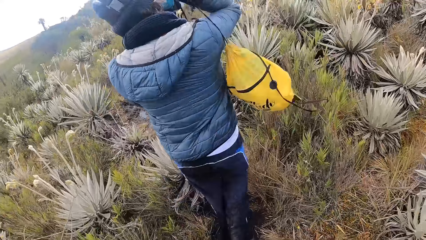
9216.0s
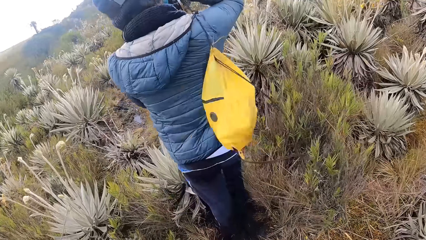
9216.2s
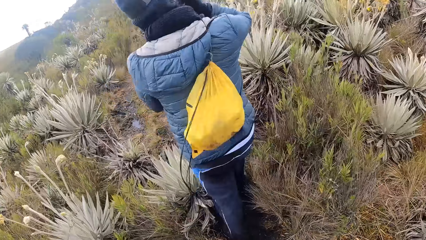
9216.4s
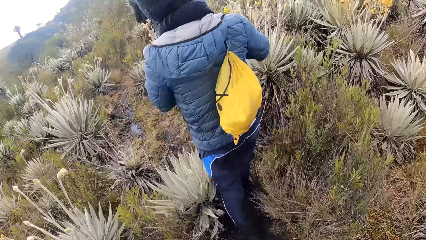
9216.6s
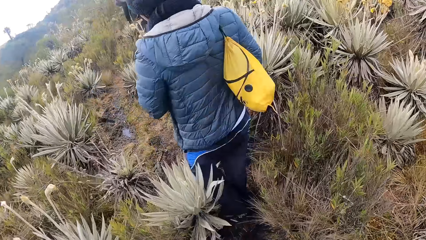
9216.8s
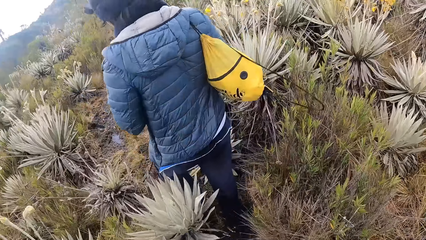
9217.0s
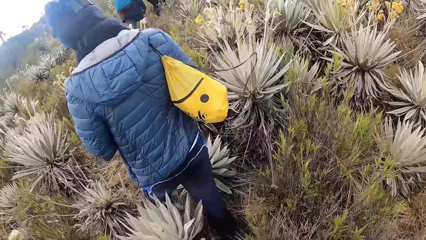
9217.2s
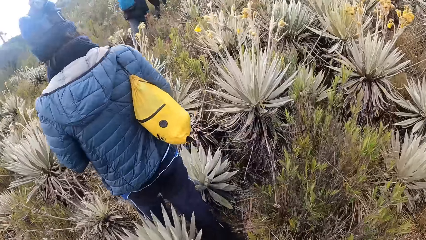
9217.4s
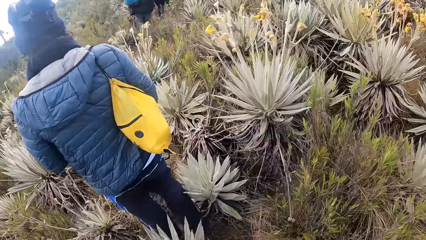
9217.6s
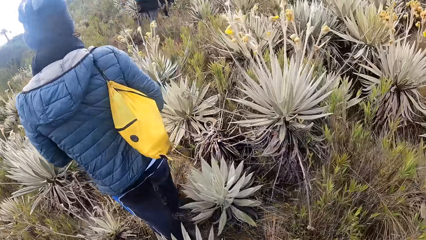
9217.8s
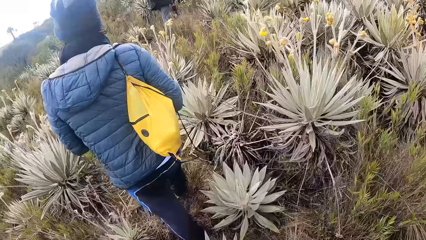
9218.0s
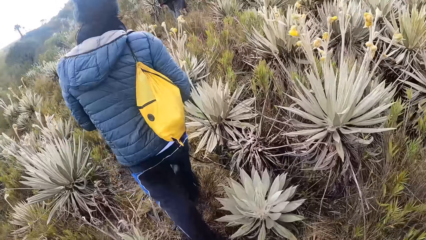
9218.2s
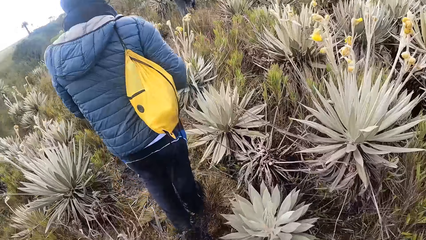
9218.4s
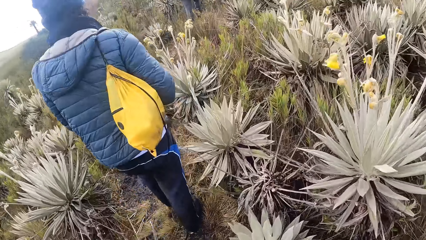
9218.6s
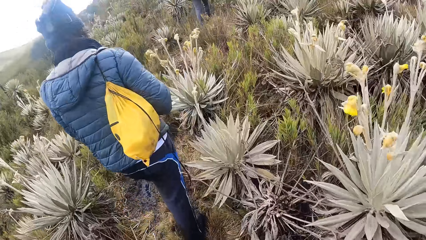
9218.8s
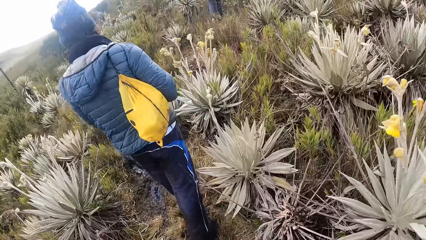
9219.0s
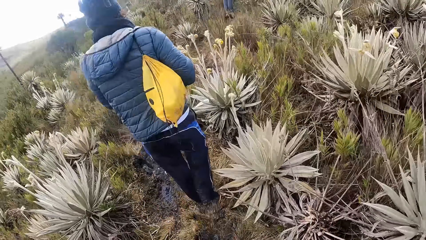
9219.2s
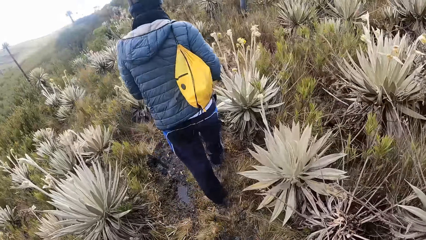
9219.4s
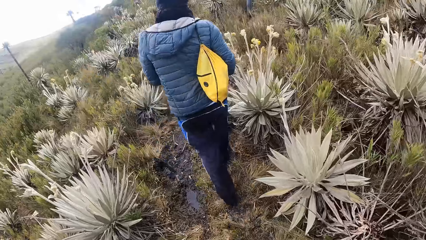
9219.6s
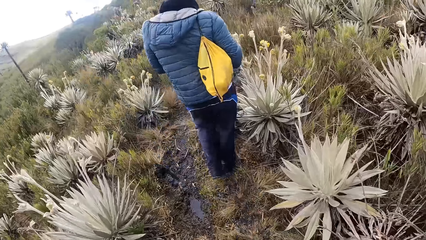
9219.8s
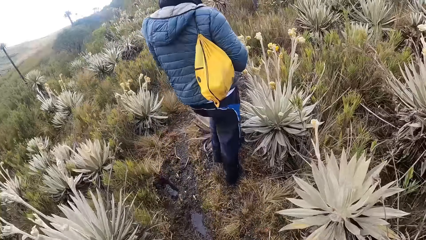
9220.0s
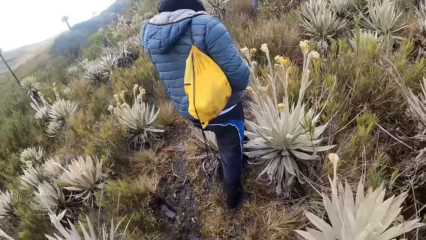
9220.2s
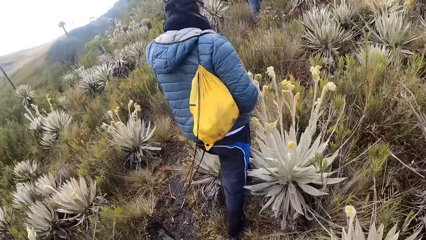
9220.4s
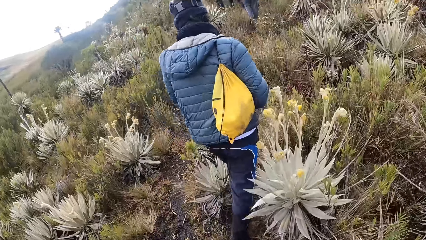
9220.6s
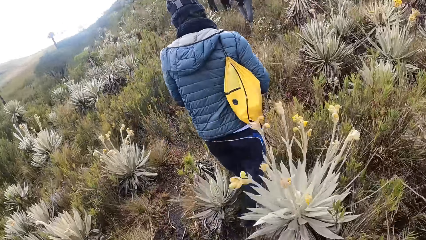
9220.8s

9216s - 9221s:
The woman puts the bag on her right shoulder with her right hand.

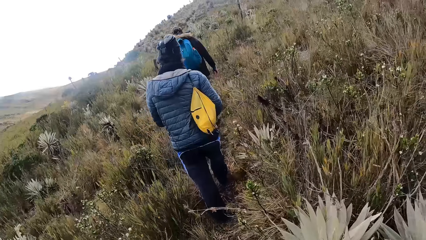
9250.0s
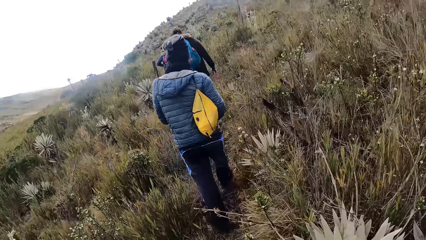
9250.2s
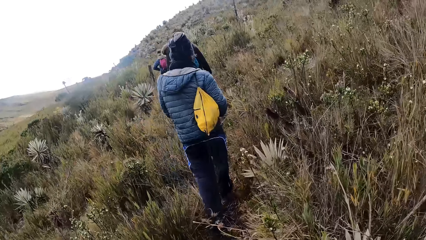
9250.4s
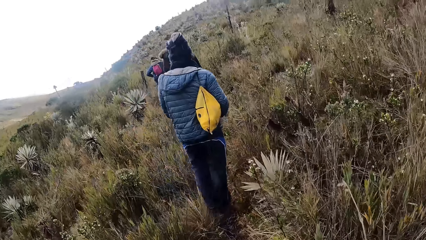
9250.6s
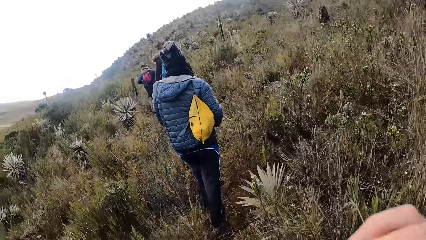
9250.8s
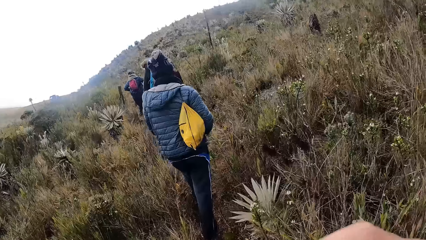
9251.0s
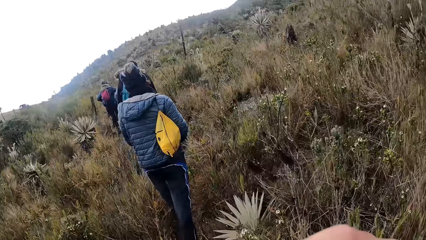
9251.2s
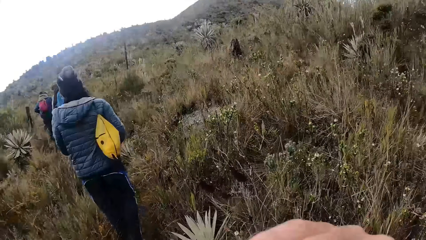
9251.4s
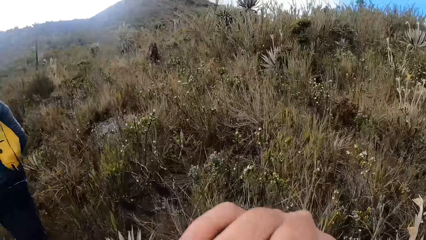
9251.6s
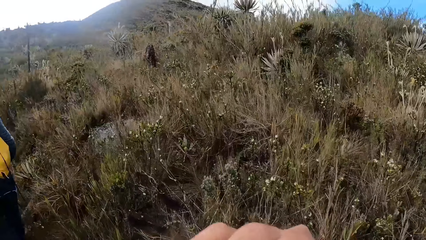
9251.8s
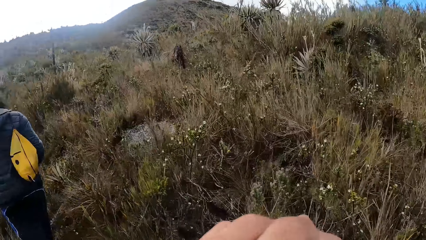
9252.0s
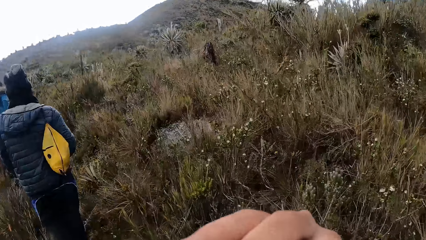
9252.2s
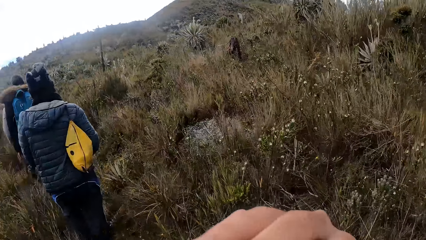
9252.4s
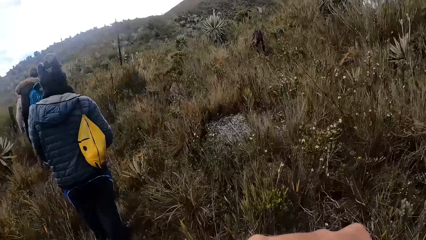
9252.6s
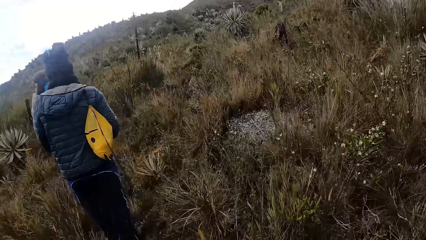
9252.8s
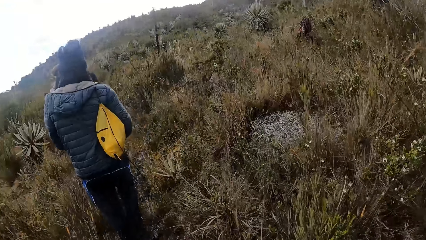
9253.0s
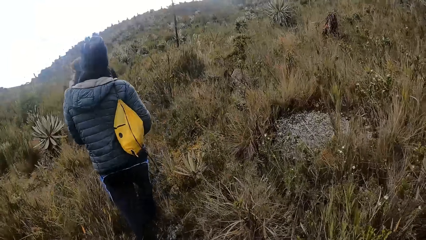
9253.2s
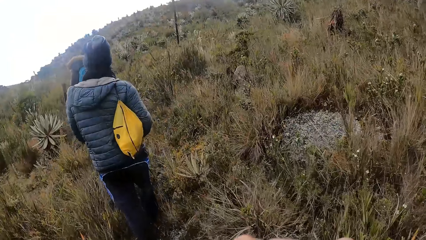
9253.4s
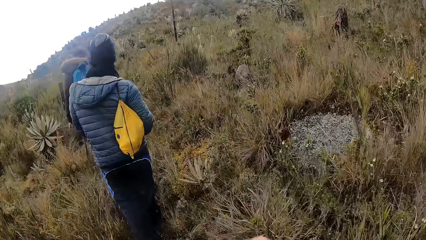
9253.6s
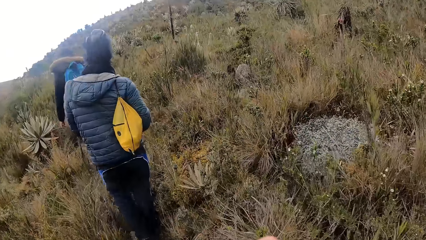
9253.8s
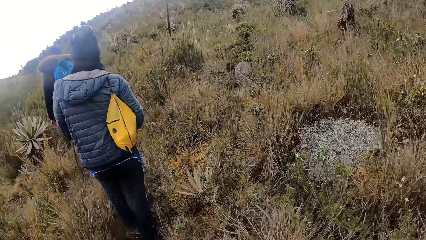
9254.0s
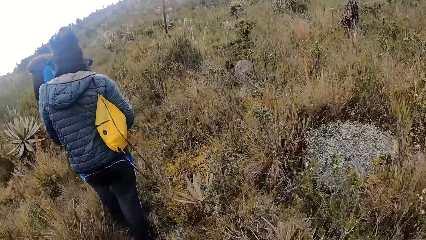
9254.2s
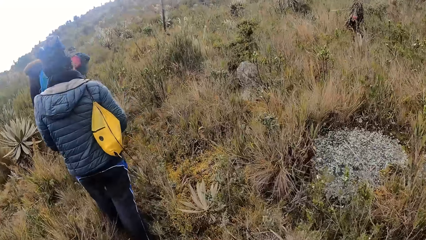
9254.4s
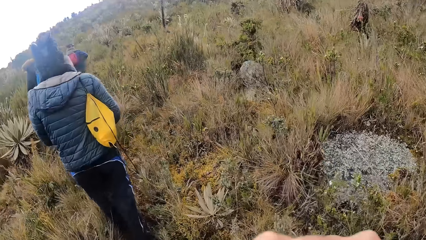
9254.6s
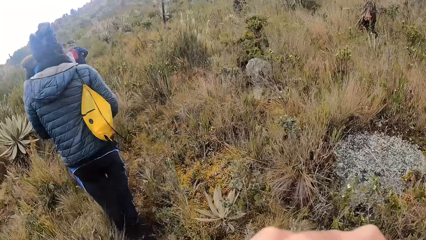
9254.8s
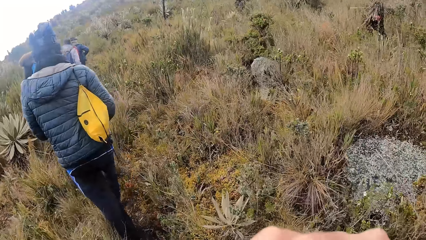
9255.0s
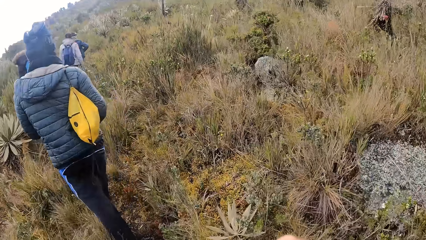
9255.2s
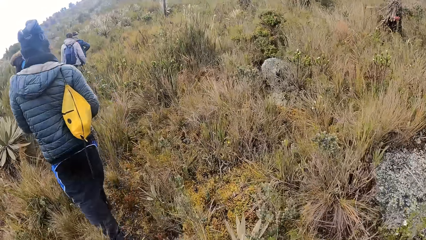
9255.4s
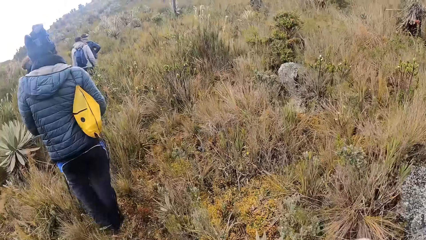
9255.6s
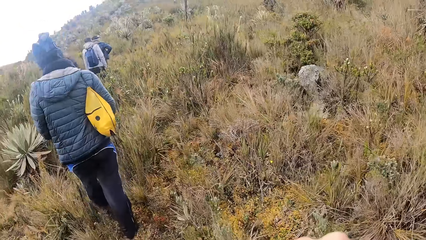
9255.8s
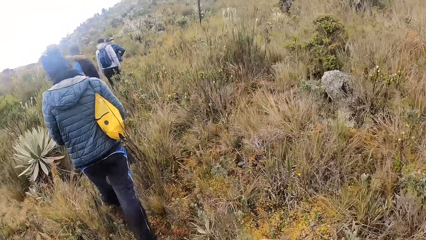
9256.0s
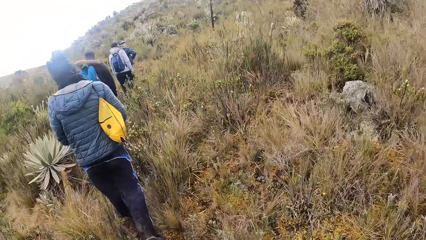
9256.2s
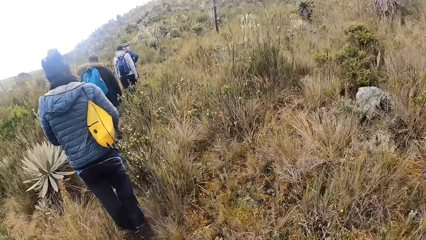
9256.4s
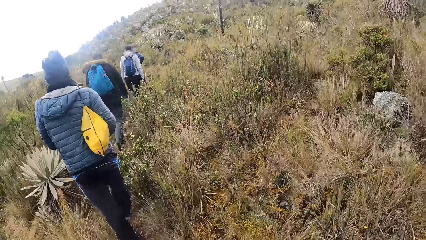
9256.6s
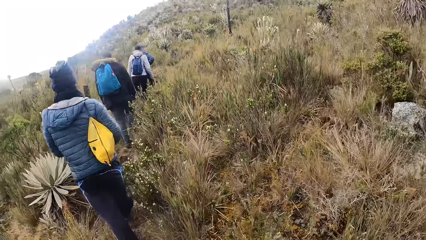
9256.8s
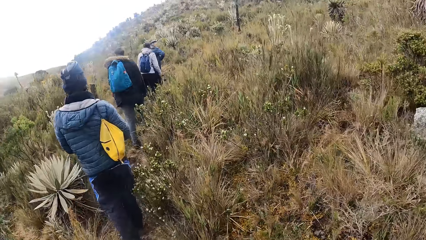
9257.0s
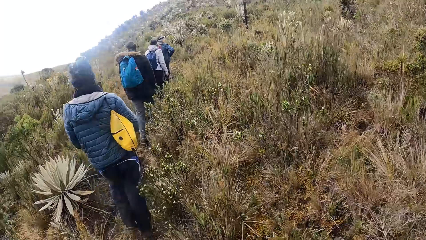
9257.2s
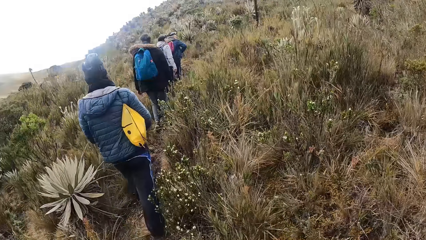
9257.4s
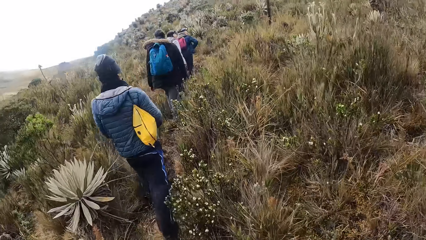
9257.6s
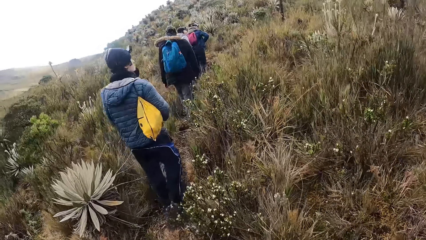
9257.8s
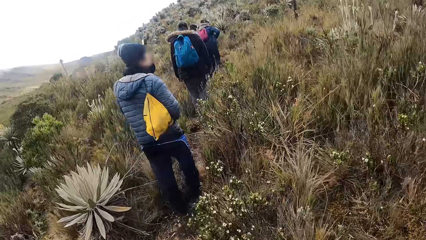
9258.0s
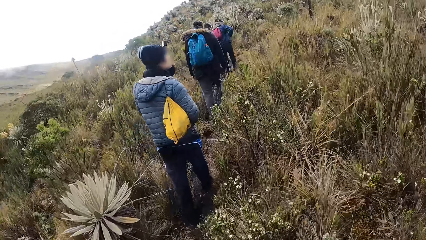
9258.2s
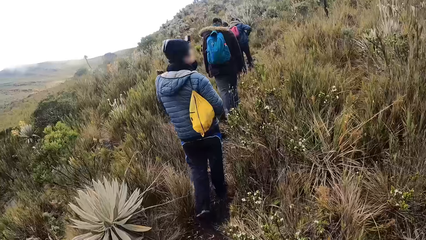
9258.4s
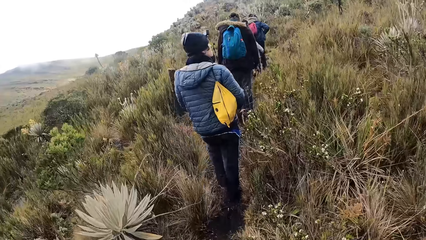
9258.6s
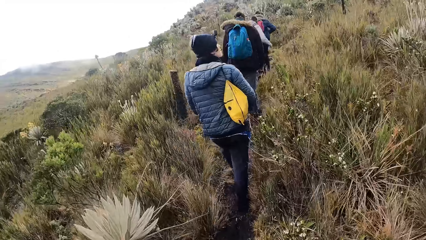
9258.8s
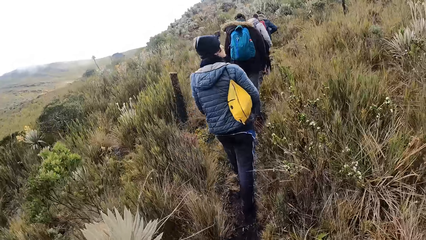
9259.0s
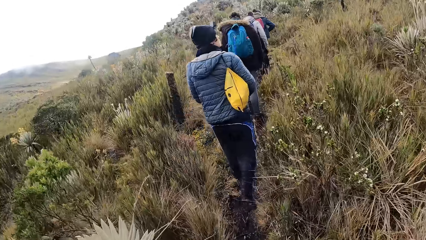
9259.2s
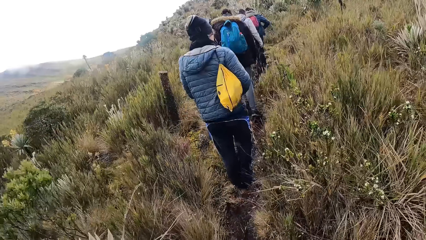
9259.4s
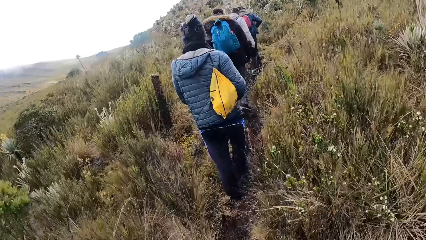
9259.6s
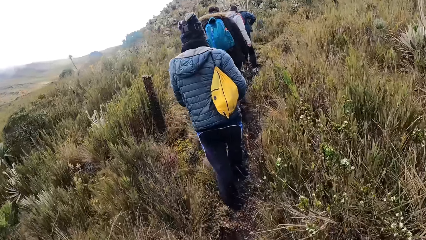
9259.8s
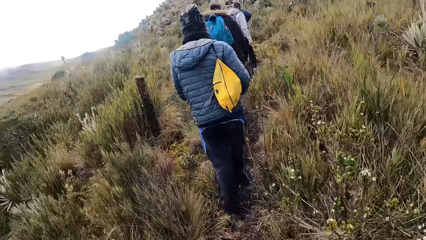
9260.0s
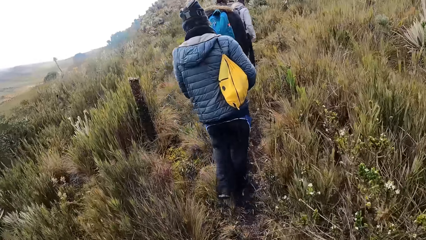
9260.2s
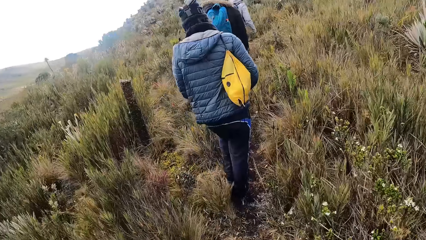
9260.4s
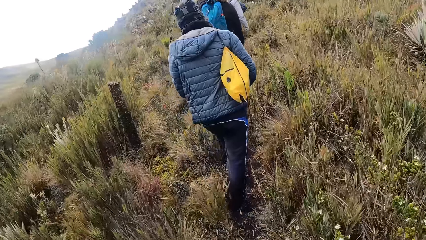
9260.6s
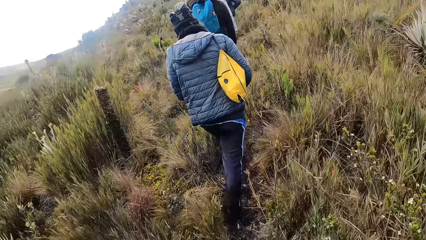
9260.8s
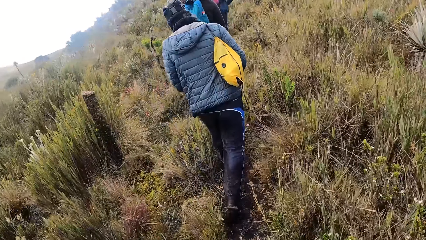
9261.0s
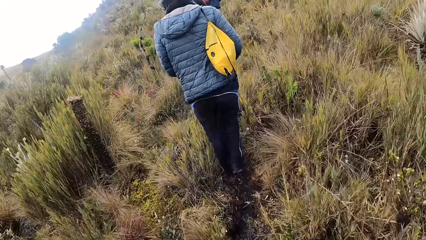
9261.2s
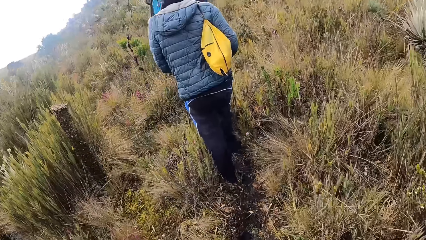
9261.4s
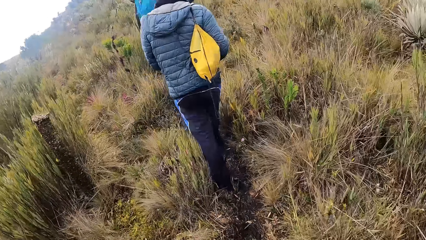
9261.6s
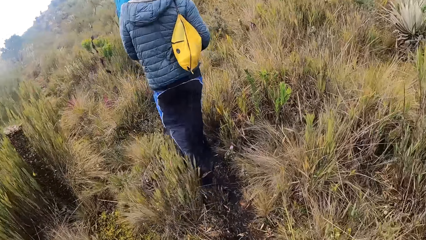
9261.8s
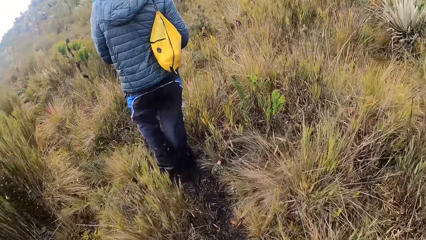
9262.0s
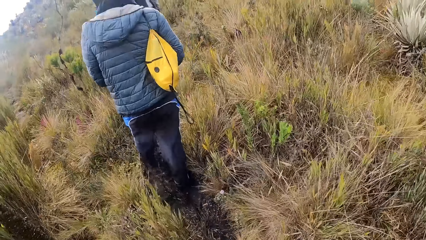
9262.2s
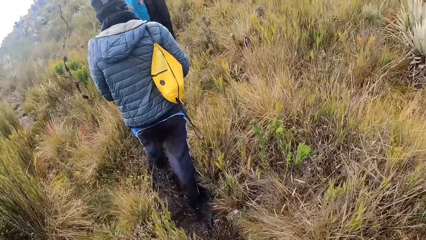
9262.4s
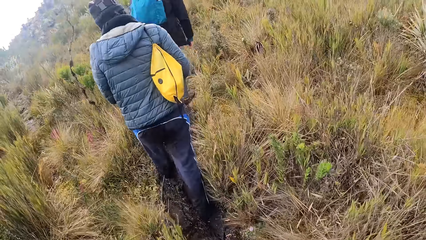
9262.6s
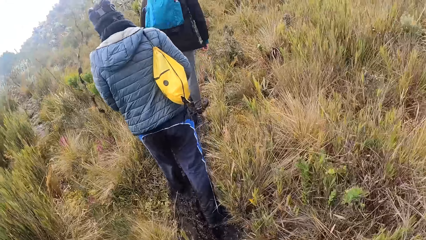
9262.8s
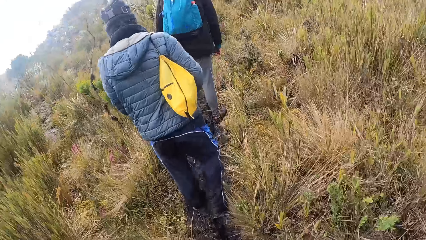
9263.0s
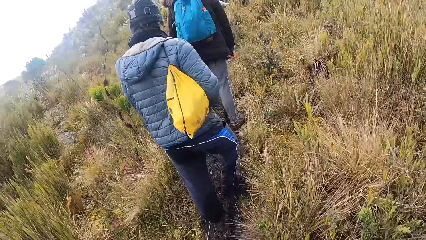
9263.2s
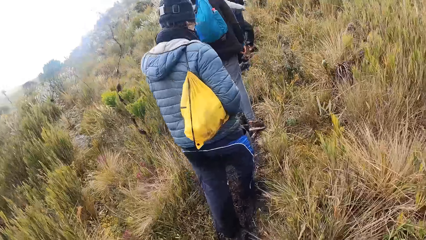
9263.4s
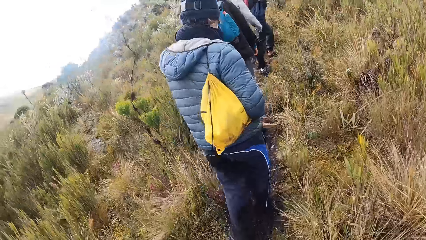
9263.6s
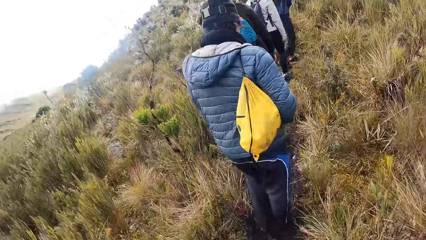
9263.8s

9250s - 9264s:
The camera wearer puts her right hand in her mouth.
